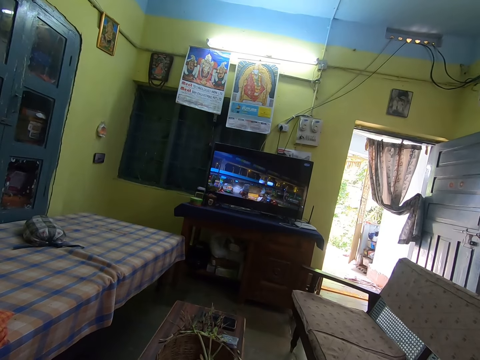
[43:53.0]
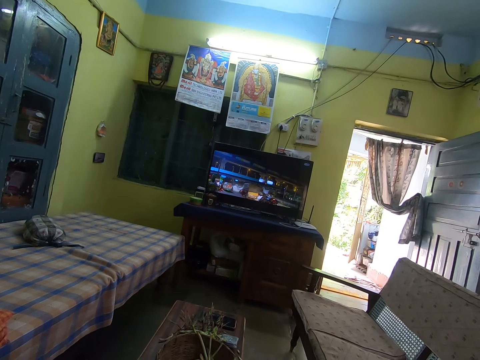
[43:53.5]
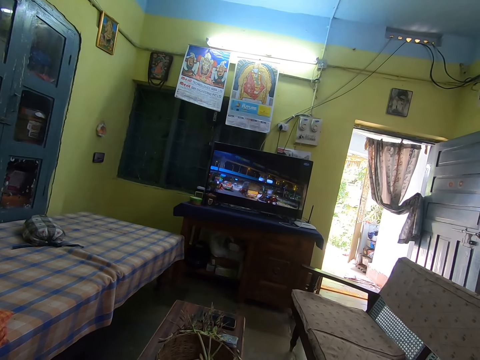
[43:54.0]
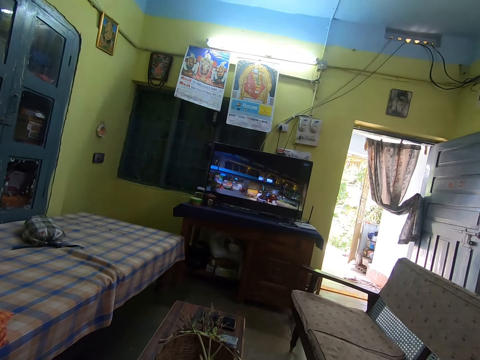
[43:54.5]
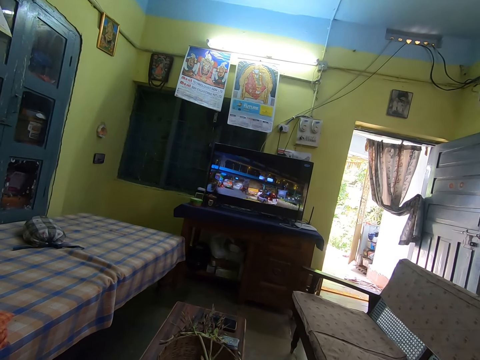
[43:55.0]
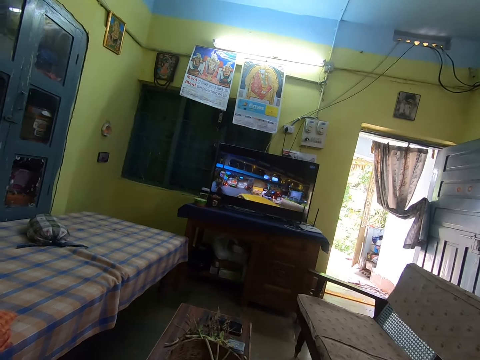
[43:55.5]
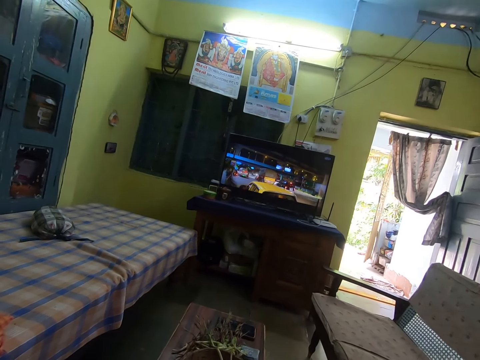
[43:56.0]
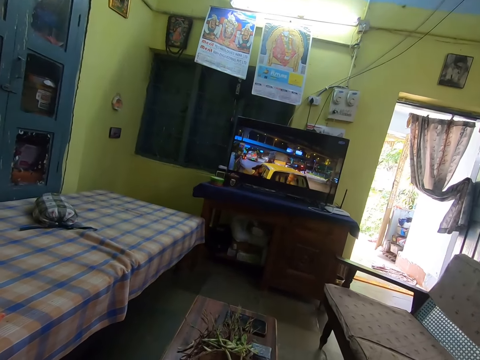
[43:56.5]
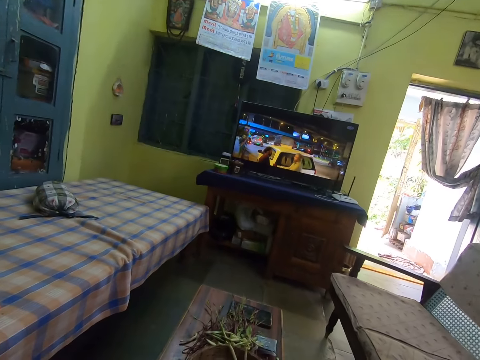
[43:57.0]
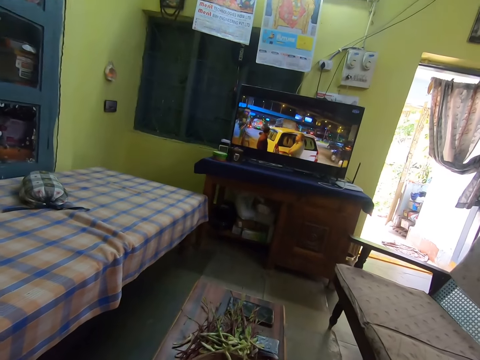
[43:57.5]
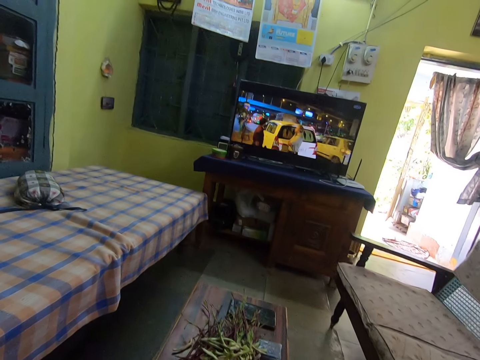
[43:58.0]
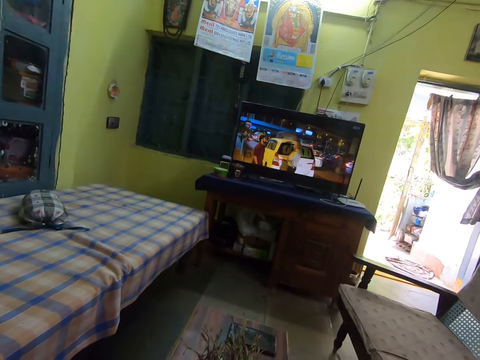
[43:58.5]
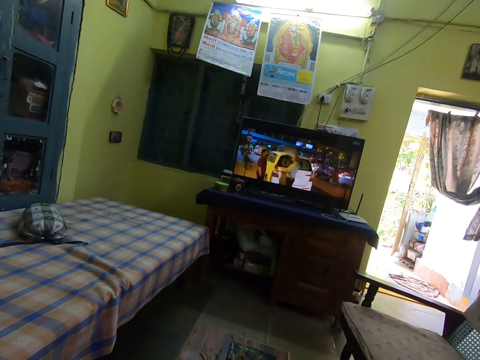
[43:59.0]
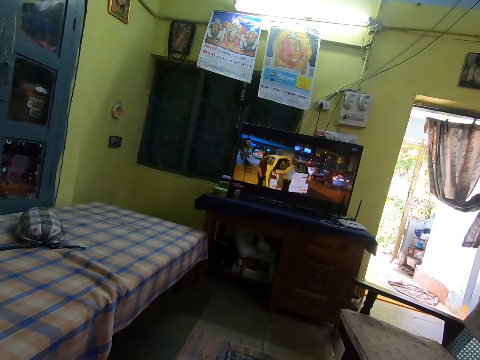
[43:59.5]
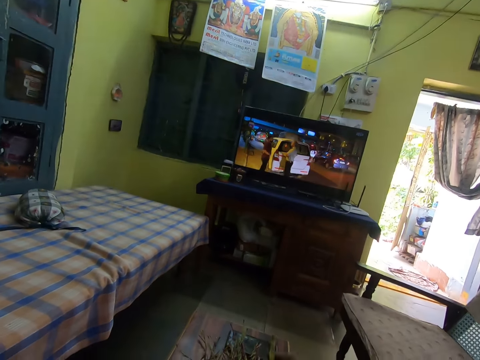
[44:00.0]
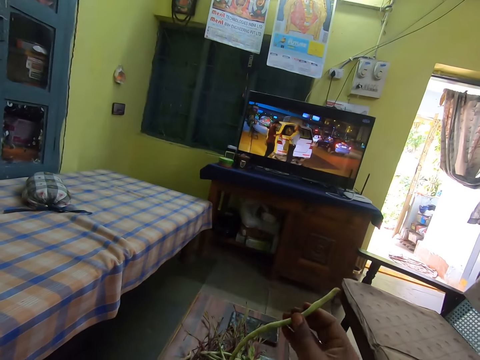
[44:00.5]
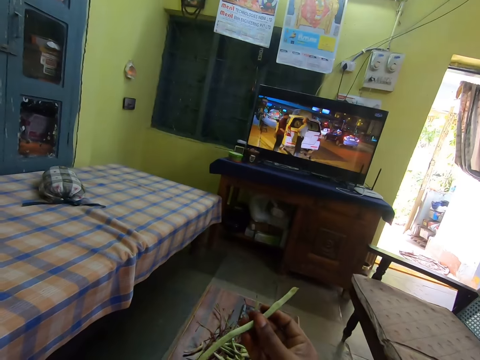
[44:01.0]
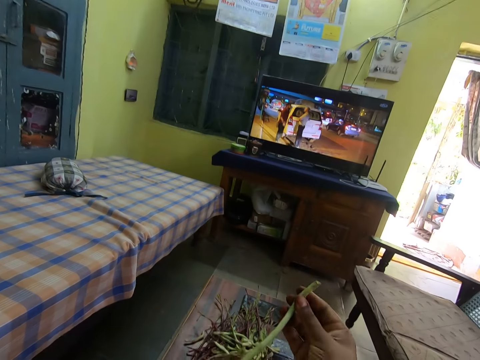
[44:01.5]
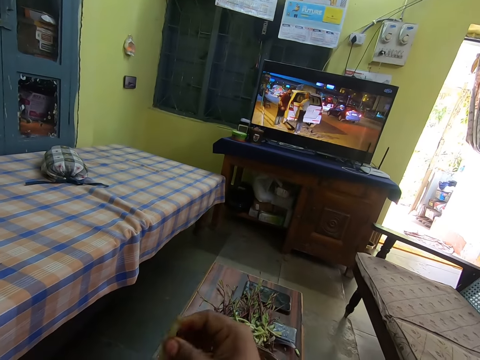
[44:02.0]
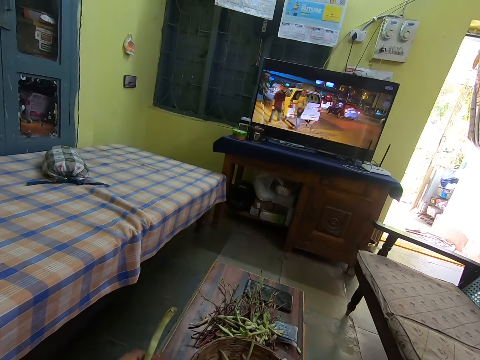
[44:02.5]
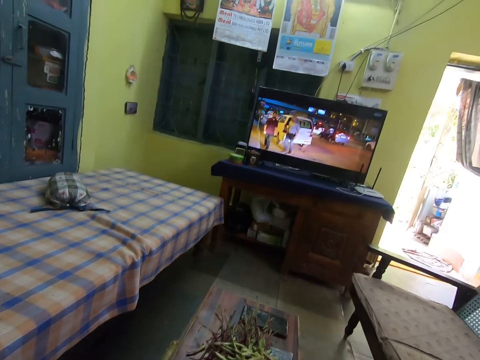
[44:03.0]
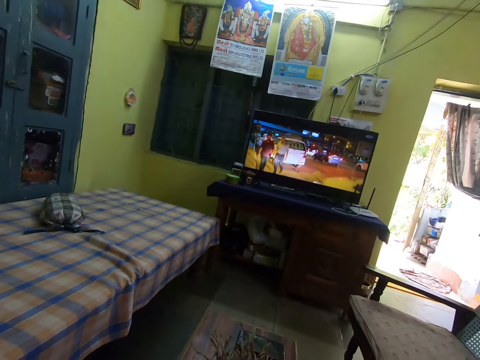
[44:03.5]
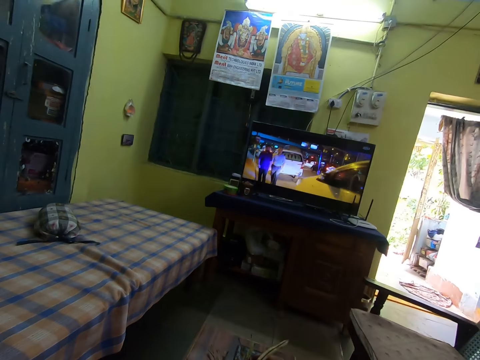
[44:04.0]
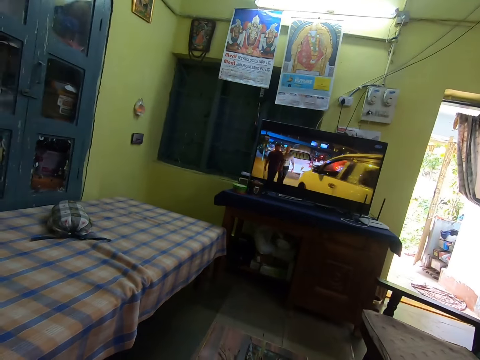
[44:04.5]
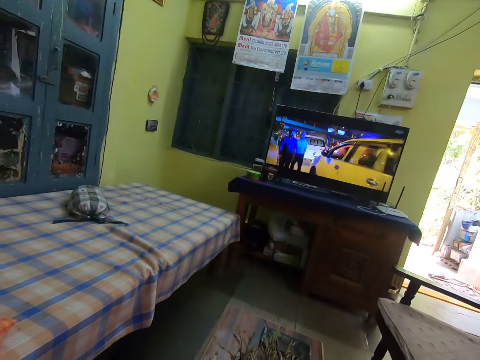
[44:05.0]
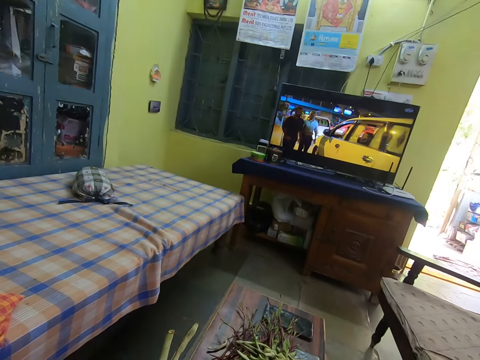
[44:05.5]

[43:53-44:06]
The camera wearer moves. She looks around. She picks green peas or green beans from a basket with her right hand. She passes the green bean to the left hand. She watches television.

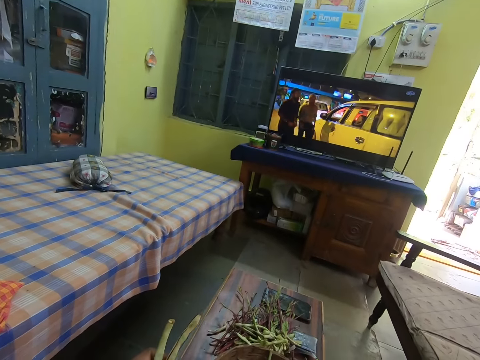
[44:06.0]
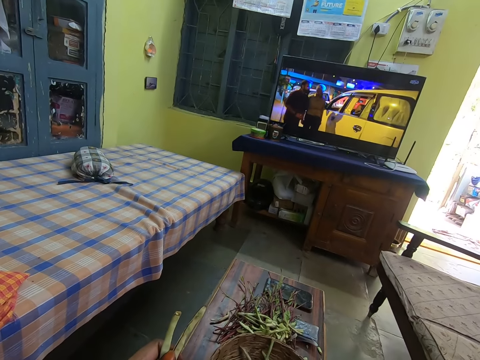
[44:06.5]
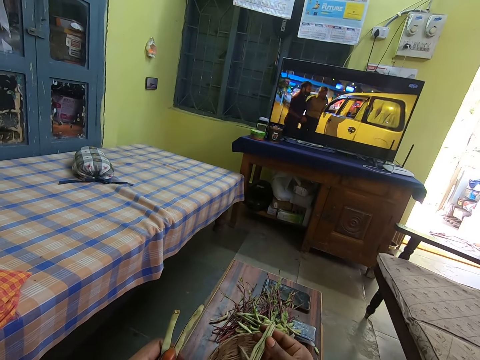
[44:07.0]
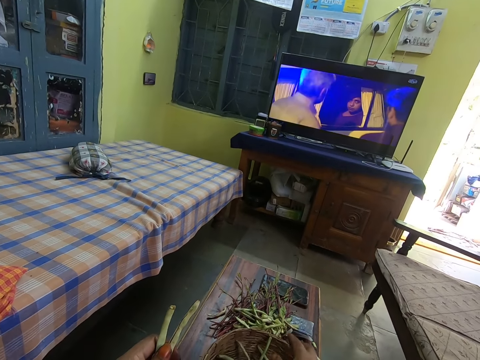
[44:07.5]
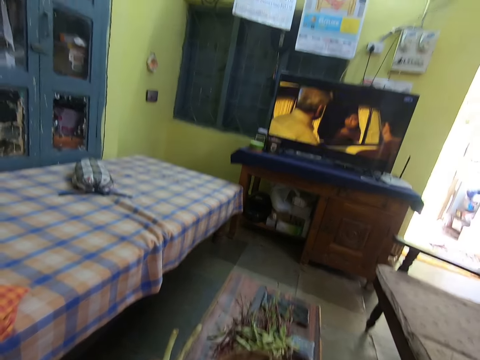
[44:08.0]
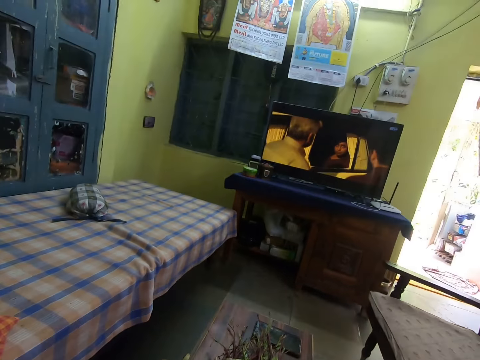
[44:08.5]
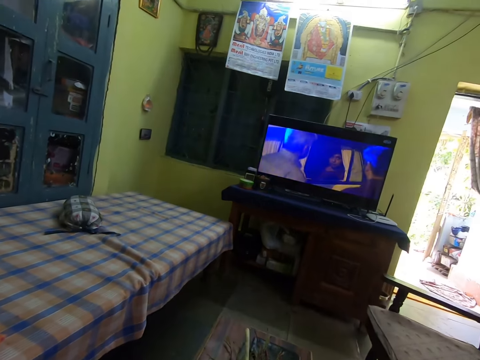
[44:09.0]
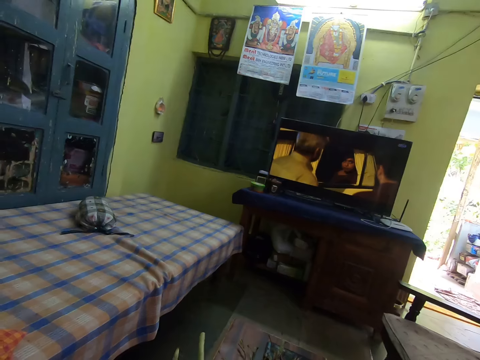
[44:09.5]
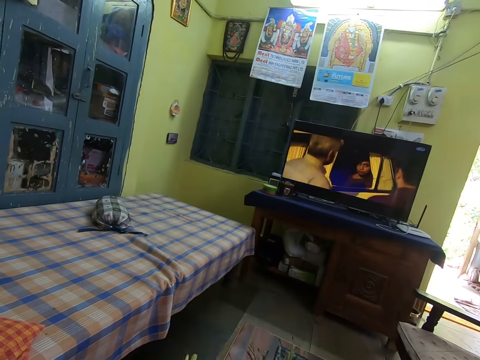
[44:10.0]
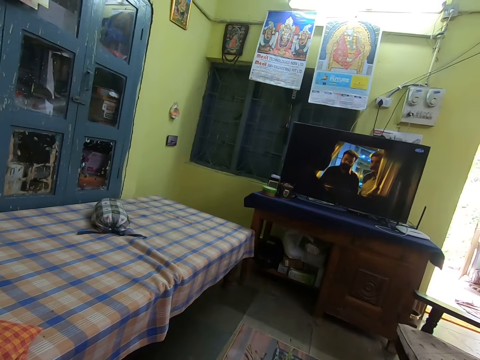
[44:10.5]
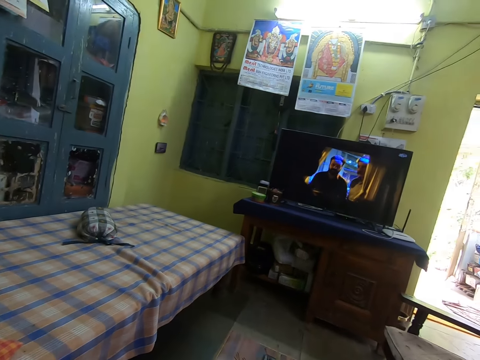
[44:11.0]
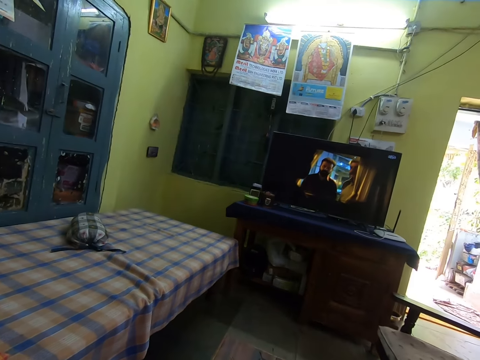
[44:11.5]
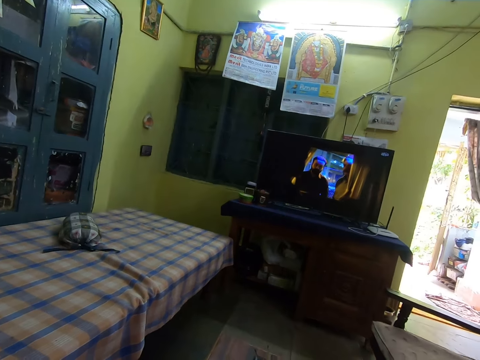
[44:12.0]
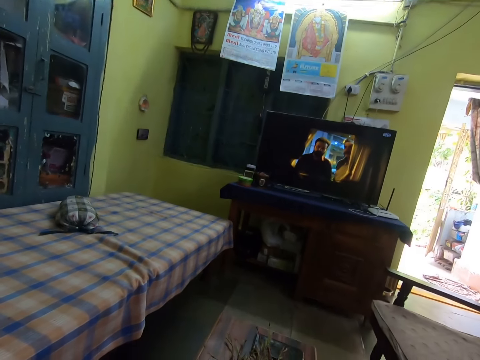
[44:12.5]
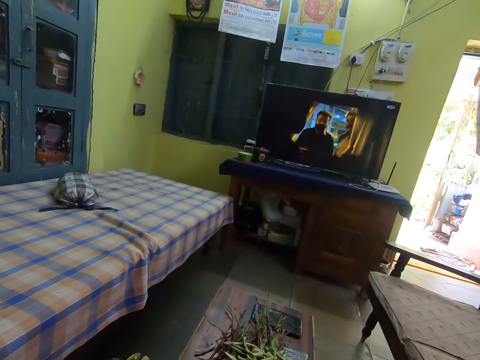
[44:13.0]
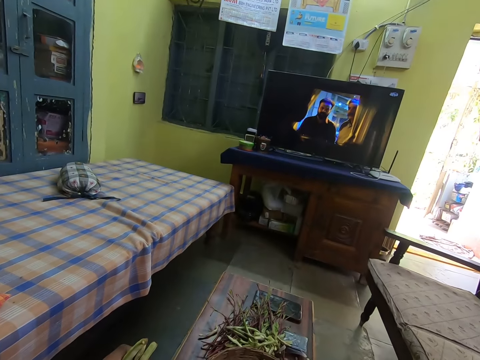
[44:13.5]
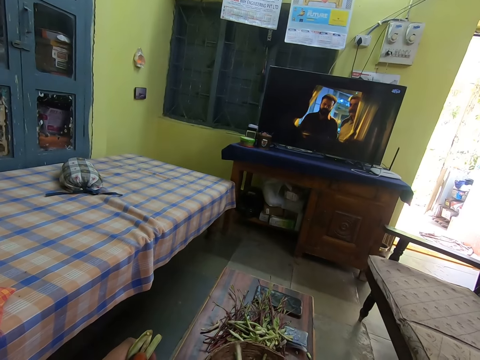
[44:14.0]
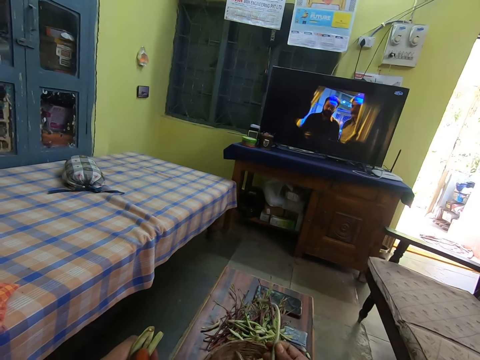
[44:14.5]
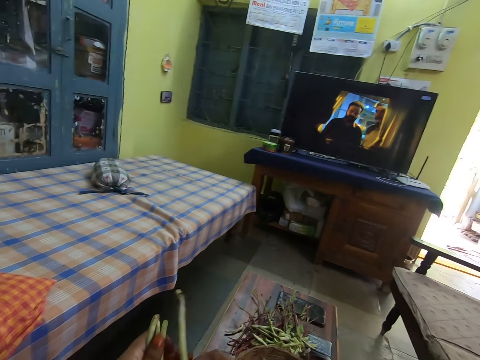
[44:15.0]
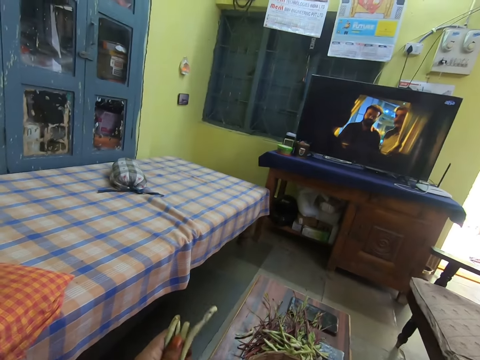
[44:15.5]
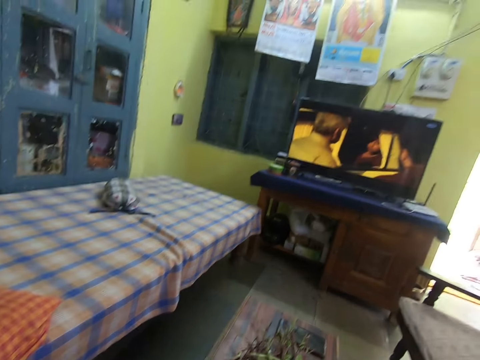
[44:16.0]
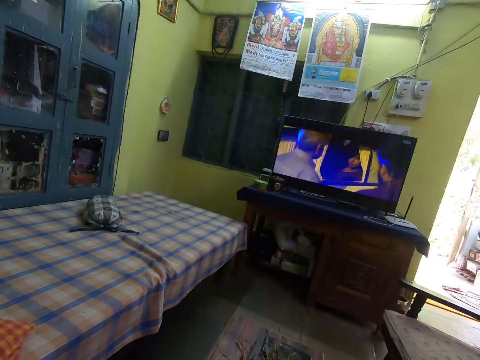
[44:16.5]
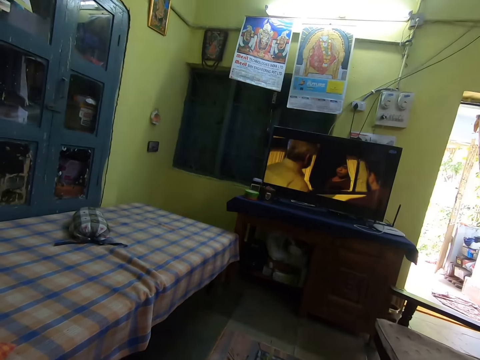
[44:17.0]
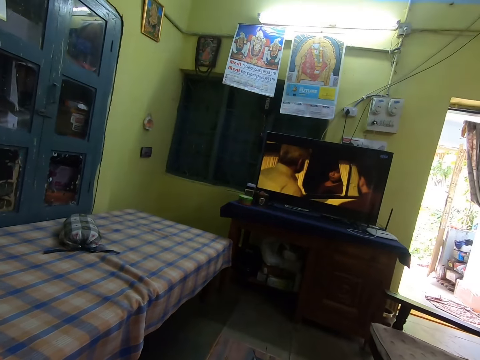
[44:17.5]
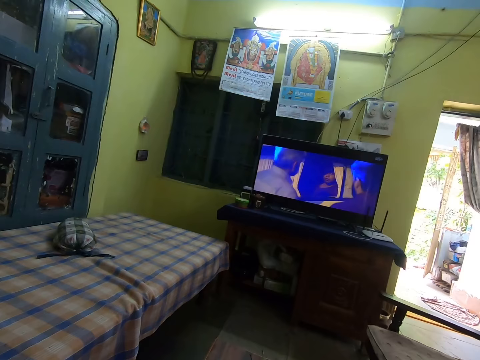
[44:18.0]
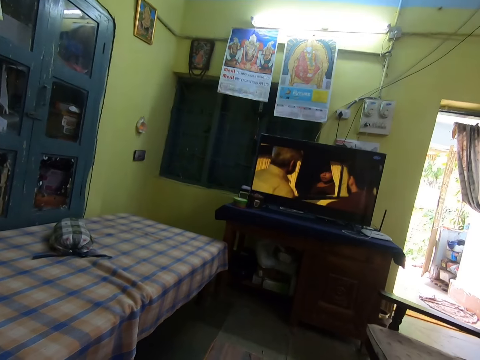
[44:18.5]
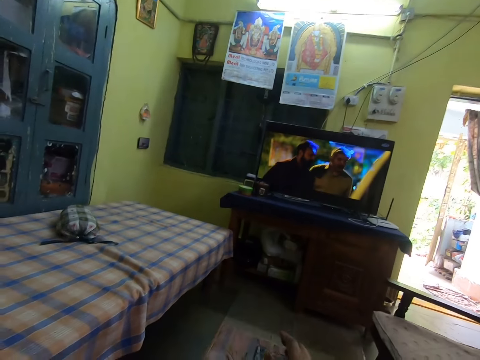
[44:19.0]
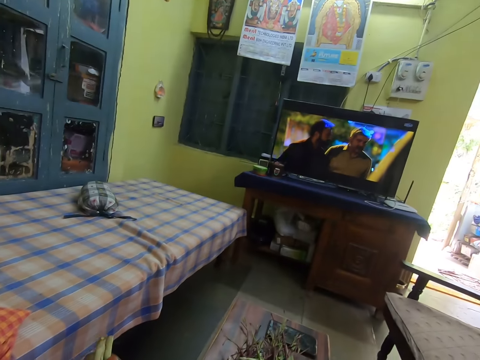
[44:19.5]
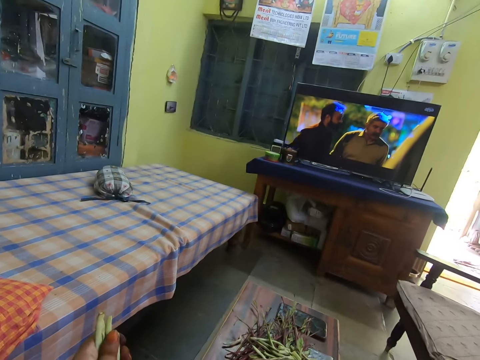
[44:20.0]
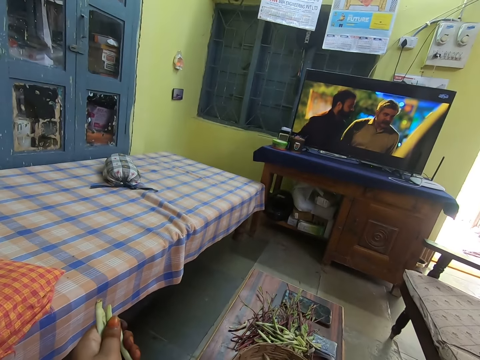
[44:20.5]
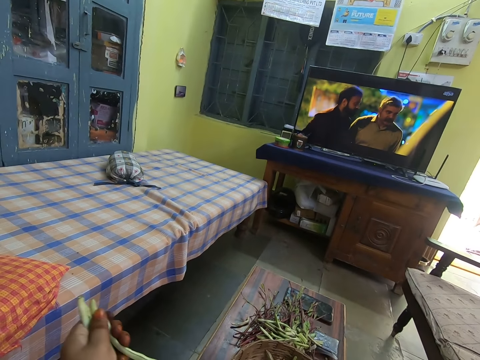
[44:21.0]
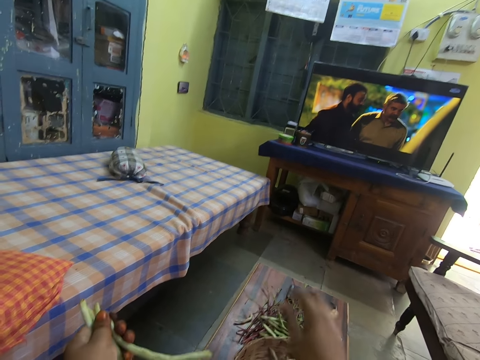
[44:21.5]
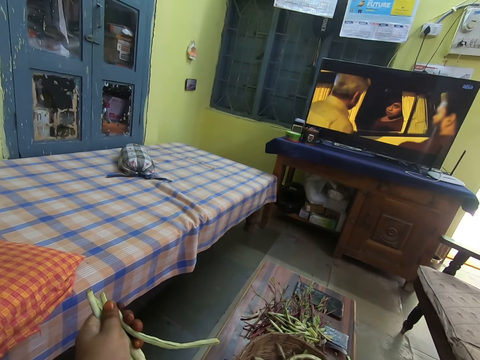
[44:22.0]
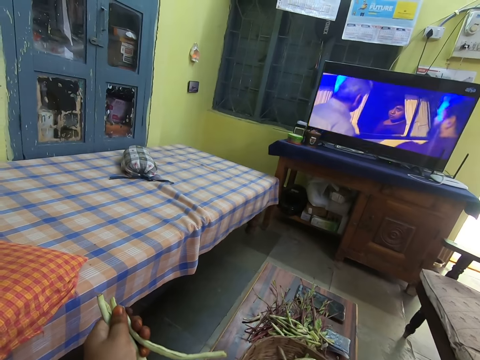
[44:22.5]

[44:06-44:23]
The camera wearer picks up green beans. They watch television. They look around. They watch television. They pick up the green beans. They pass the green bean to the left hand. They watch television. They hold the green beans. They drop a peel on the table.
